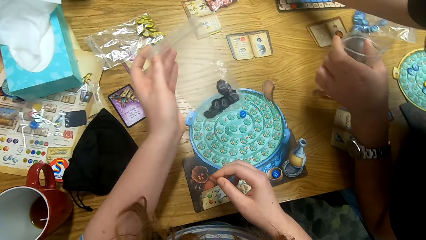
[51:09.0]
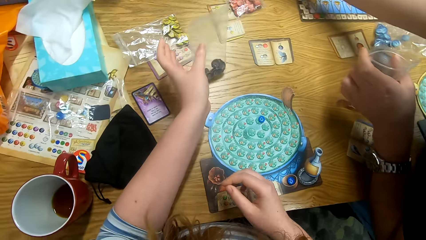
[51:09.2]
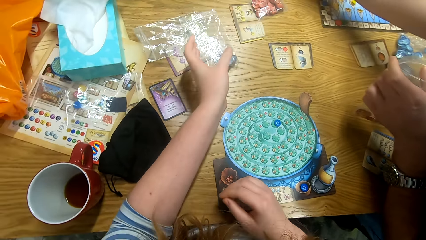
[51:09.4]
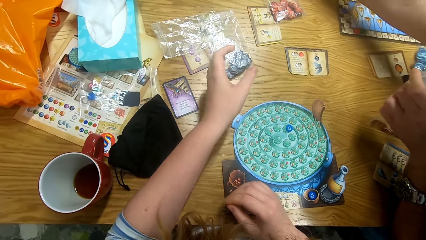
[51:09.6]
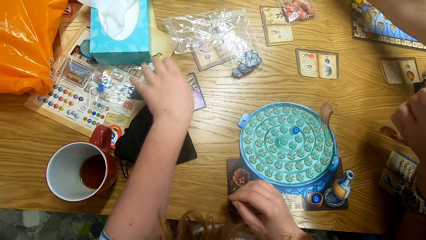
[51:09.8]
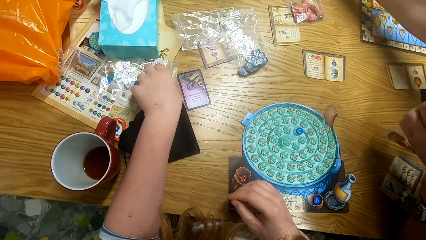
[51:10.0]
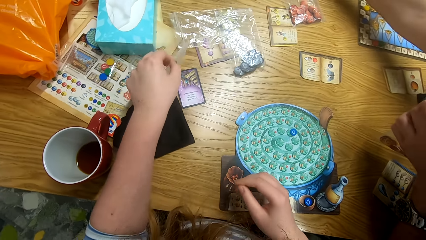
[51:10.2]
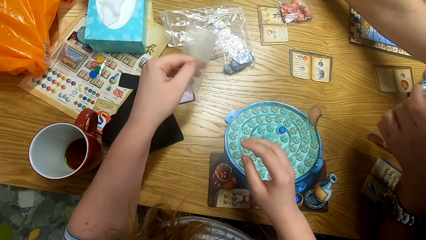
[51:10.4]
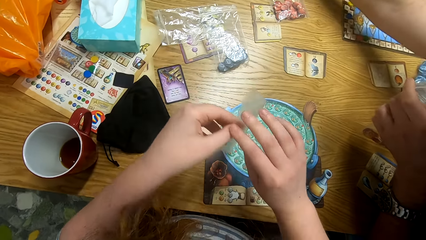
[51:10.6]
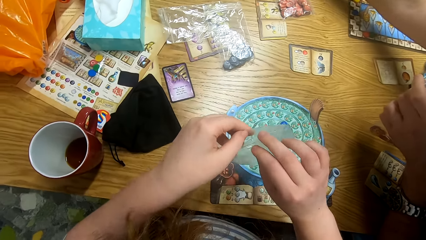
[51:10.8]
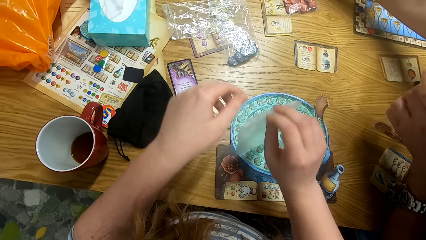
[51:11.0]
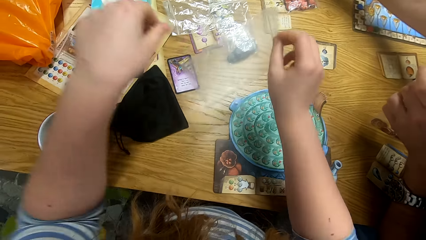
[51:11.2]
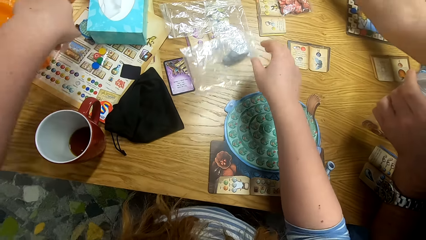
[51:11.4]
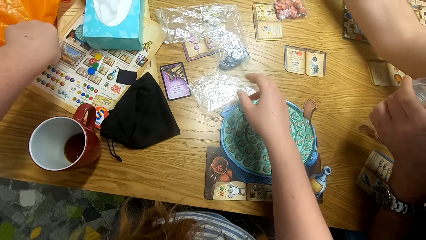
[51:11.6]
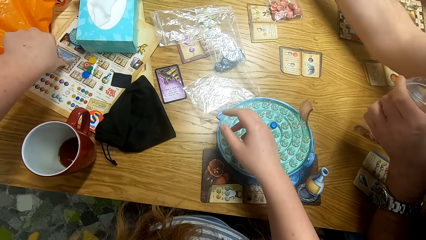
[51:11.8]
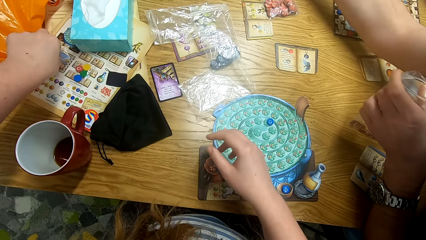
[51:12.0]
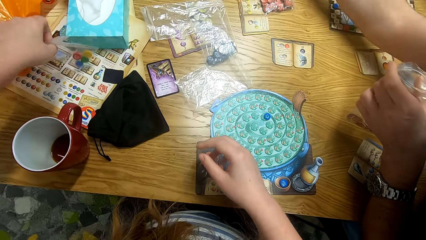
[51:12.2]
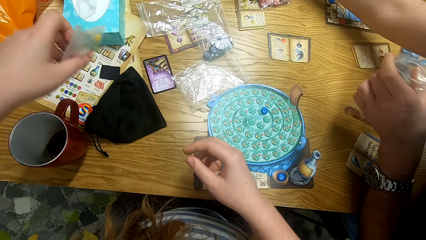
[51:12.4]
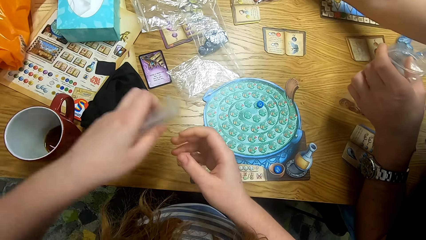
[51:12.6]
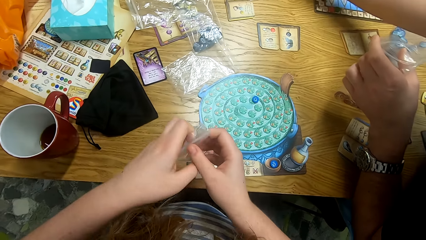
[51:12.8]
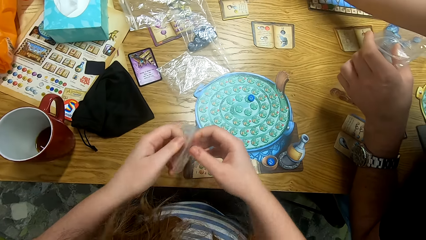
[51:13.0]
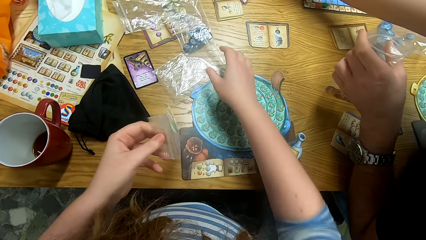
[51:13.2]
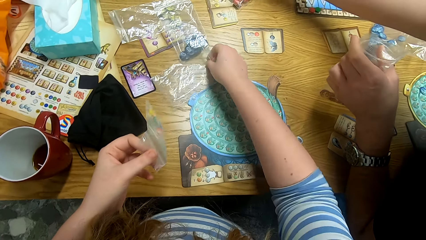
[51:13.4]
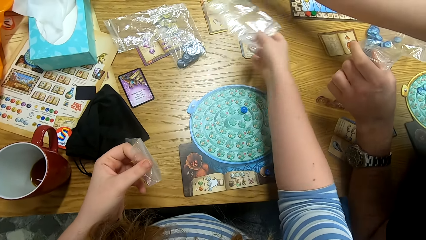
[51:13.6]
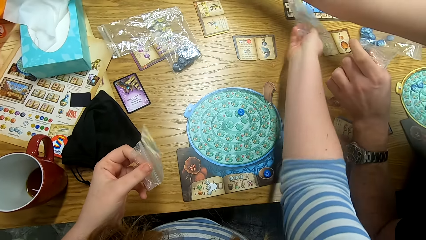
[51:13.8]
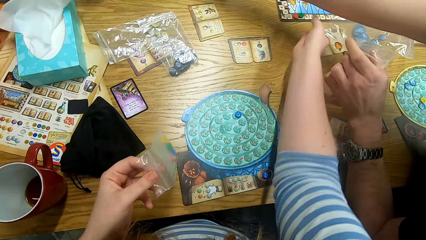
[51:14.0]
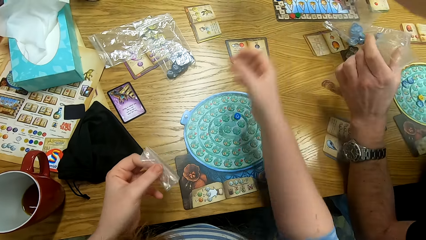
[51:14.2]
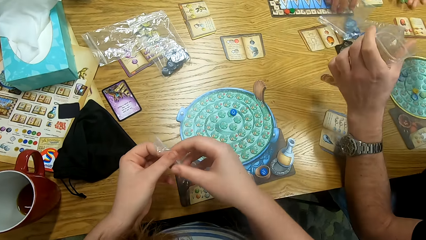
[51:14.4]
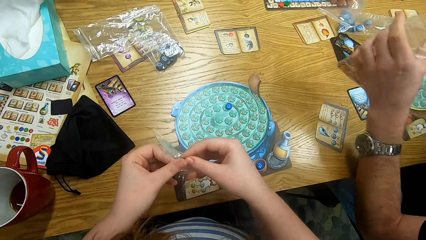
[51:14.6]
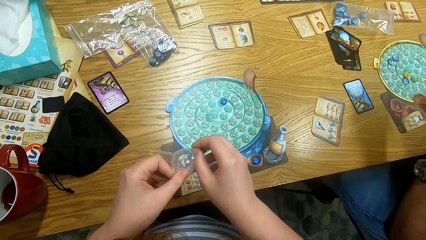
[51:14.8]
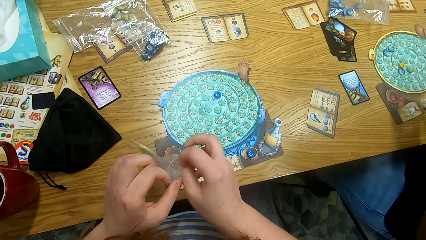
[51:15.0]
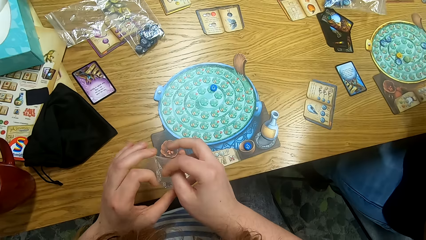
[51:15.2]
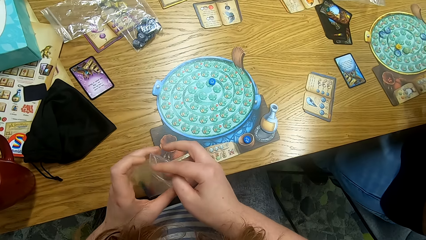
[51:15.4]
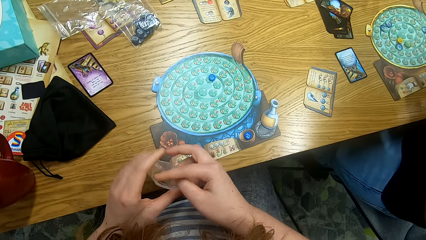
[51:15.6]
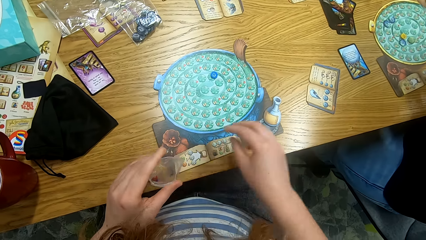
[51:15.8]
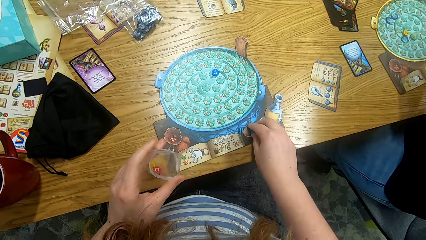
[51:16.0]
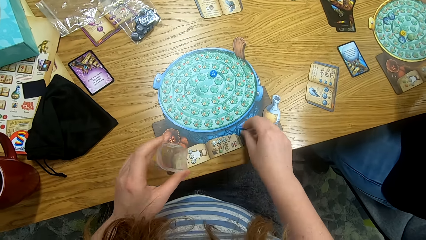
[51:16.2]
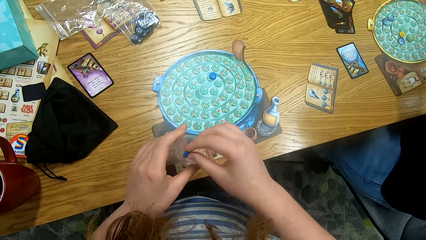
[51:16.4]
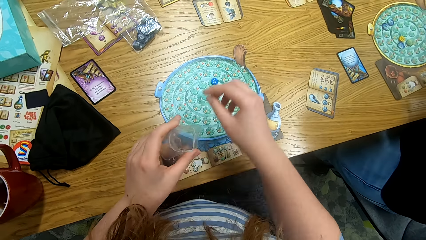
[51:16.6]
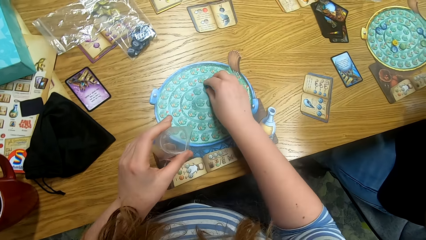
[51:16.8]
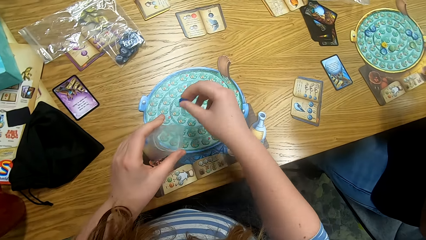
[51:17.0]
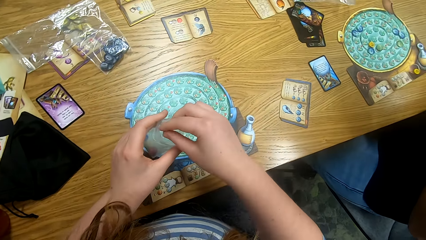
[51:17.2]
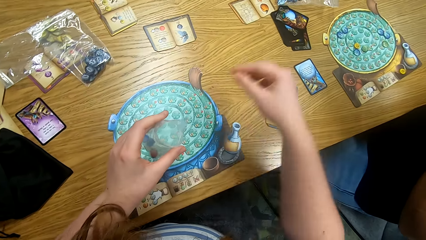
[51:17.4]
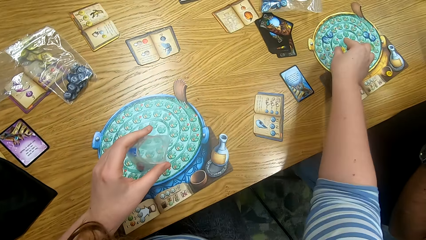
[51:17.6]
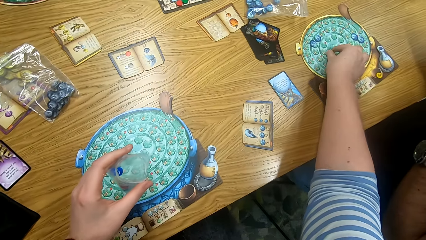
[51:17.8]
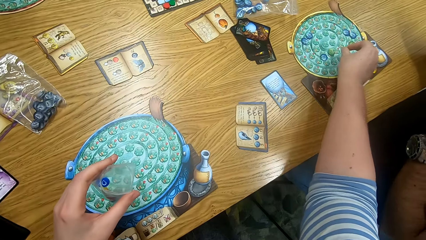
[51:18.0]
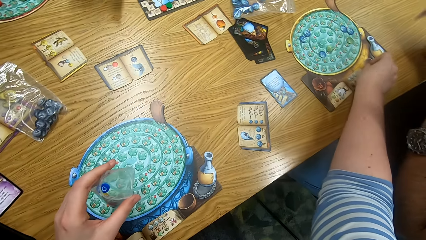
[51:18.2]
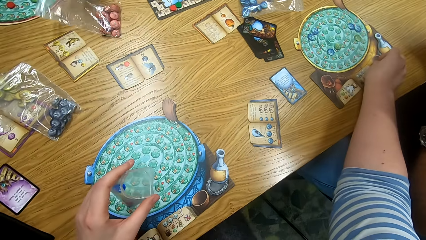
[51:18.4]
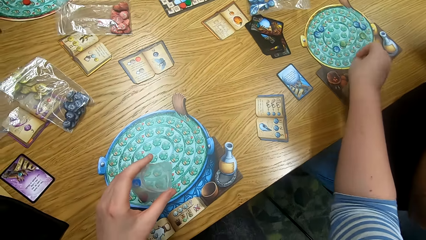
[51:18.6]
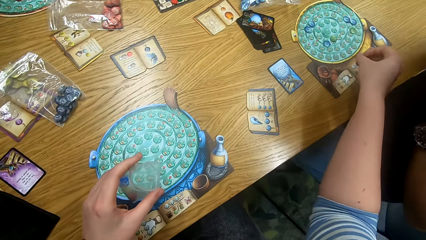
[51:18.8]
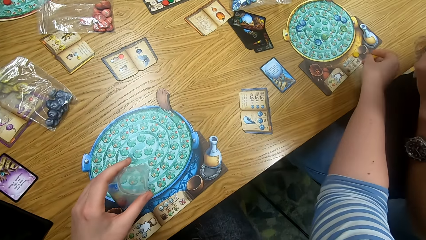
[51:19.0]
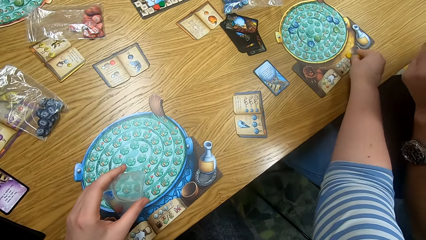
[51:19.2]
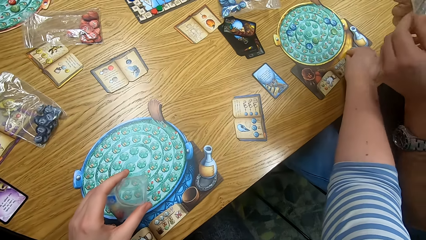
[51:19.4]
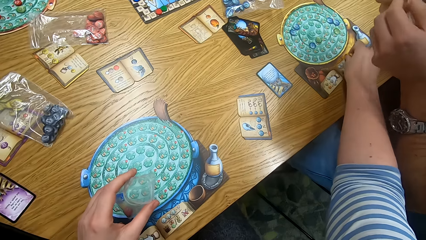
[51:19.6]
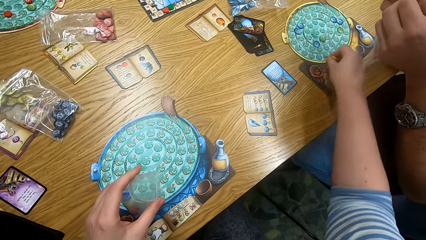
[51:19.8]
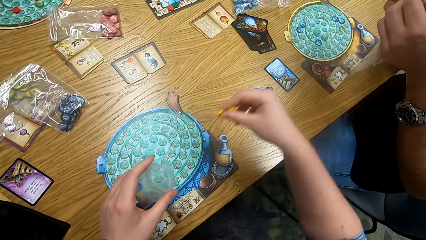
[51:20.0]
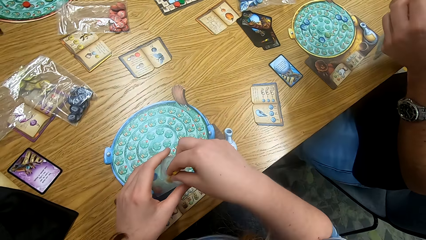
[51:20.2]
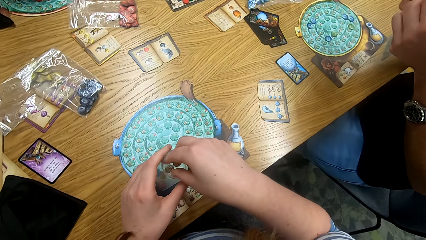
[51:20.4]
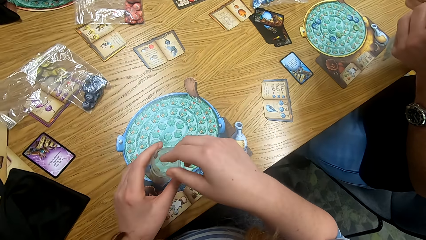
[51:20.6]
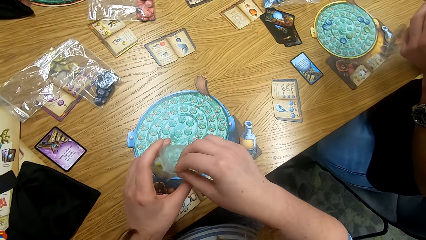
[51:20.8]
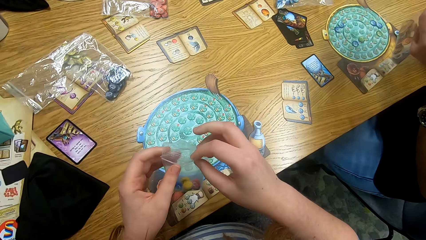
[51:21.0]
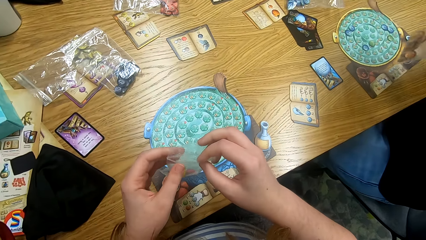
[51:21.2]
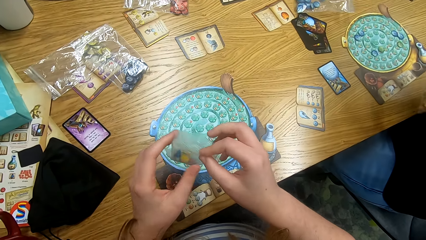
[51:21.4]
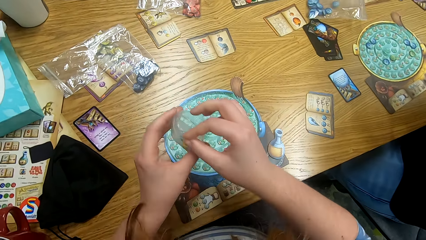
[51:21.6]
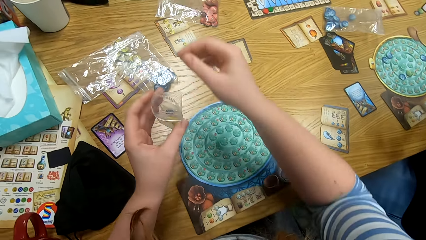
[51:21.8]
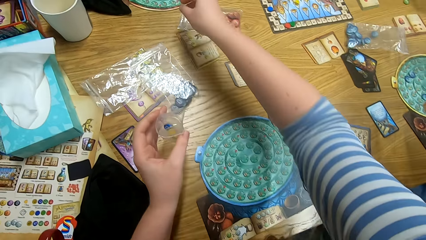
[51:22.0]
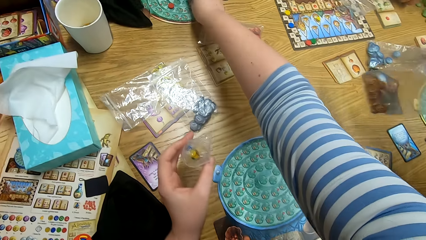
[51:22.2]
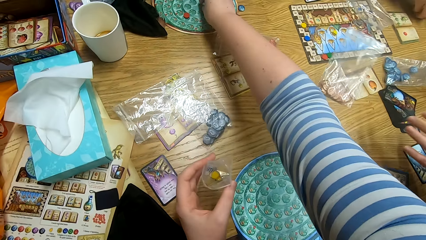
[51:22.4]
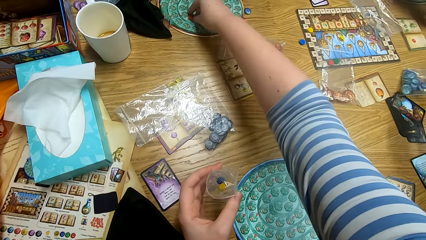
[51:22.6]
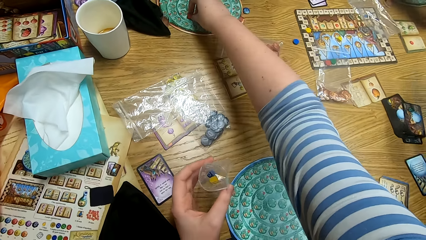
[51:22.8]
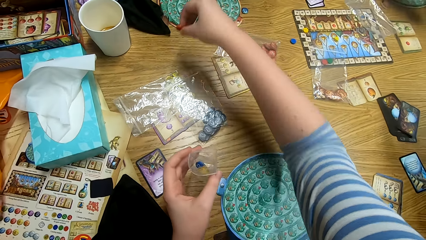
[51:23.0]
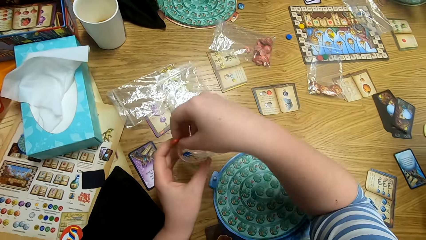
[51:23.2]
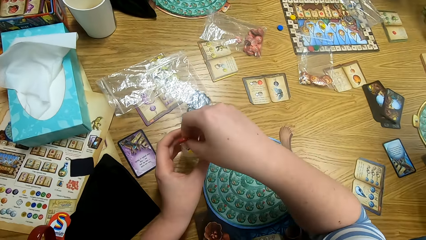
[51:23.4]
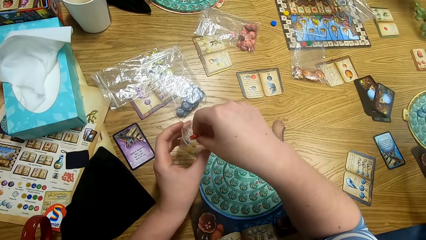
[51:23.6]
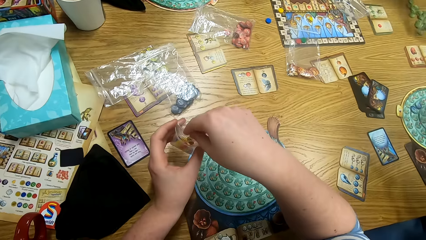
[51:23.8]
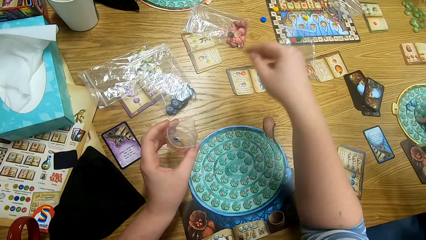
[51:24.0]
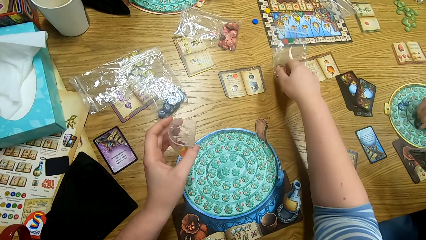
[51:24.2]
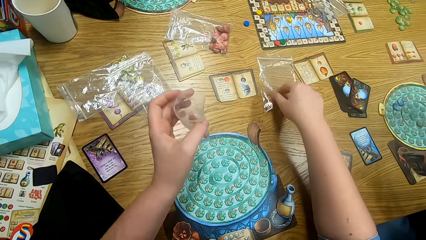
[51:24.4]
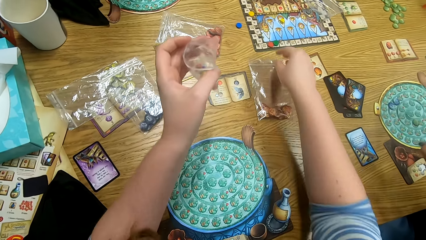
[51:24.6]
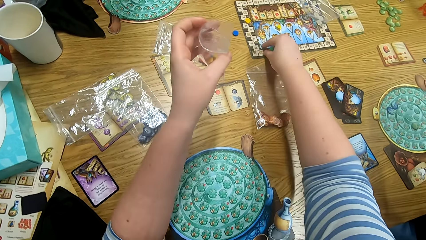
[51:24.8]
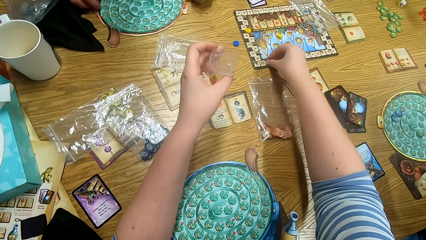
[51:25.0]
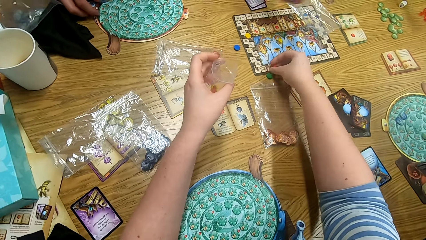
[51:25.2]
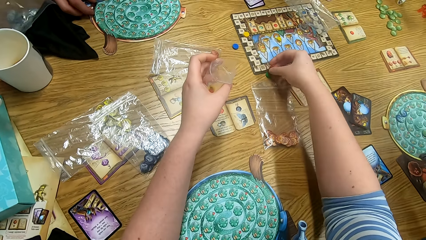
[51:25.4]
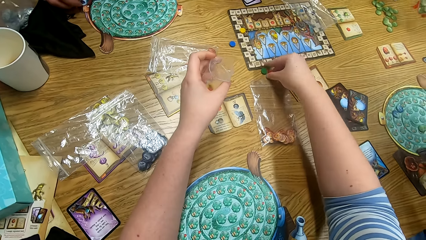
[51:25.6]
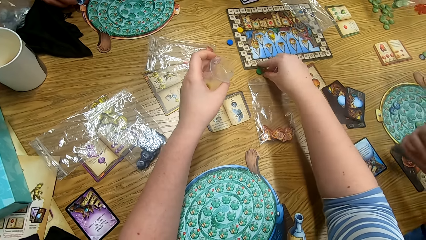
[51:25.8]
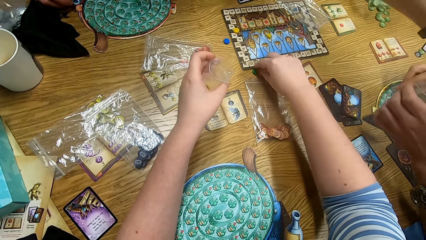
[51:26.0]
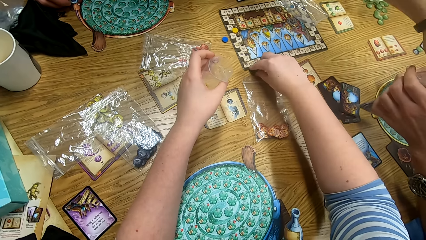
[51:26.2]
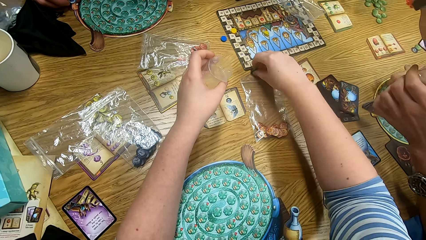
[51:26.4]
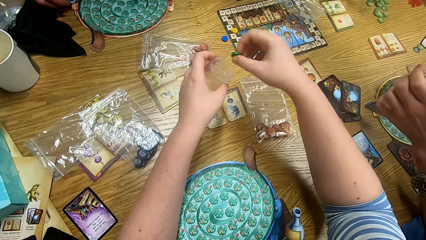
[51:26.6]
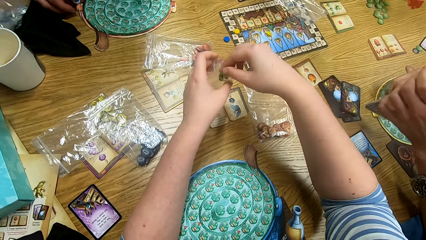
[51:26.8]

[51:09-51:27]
The camera wearer drops the Quacks of Quedlinburg tokens on the table. They place the plastic bag on the table. They pick a paper or plastic bag from the table. They drop the paper on the table. They pick the plastic bag from the table. They pick the Quacks of Quedlinburg tokens from the table. They throw the paper aside on the table. They pick the Quacks of Quedlinburg tokens from the table. They put the Quacks of Quedlinburg tokens in the paper. They pick the Quacks of Quedlinburg tokens from the table. They put the Quacks of Quedlinburg tokens in the paper. They pick the Quacks of Quedlinburg tokens from the table. They put the Quacks of Quedlinburg tokens in the paper. They pick the Quacks of Quedlinburg tokens from the table. They put the Quacks of Quedlinburg tokens in the paper. A person picks something from the table. Another person picks something from the table. The camera wearer picks the Quacks of Quedlinburg tokens from the table.
